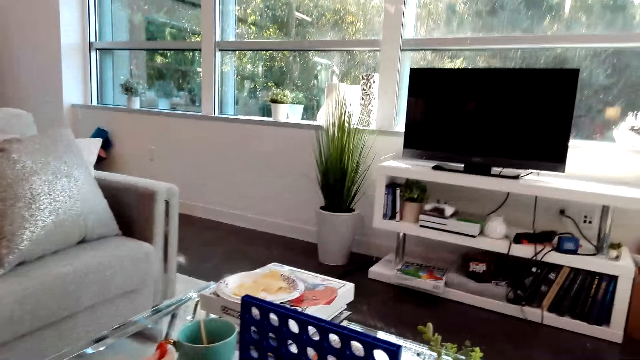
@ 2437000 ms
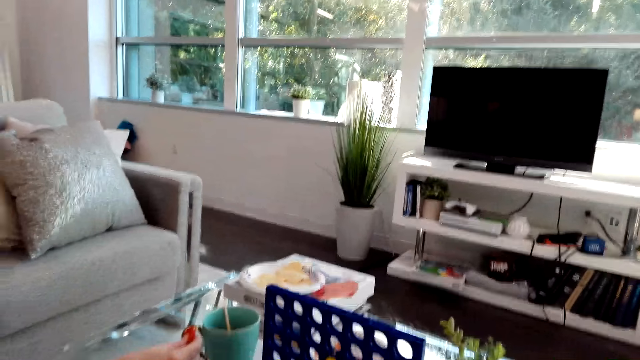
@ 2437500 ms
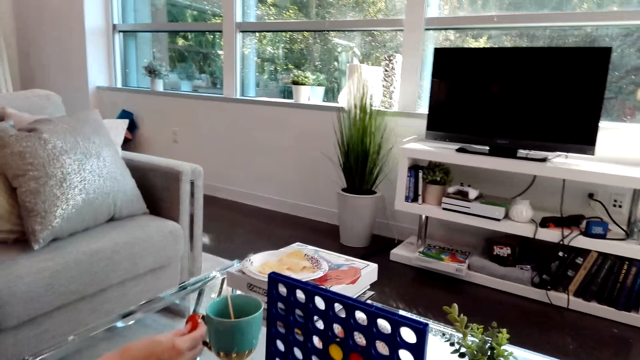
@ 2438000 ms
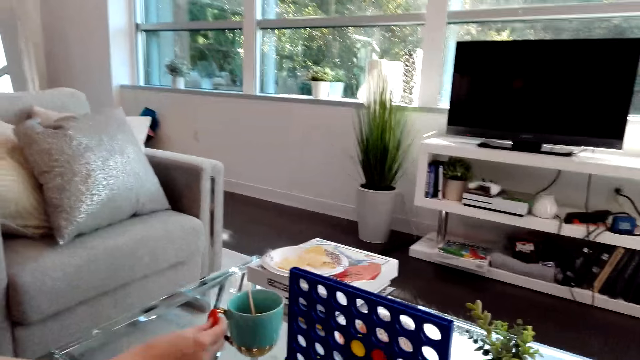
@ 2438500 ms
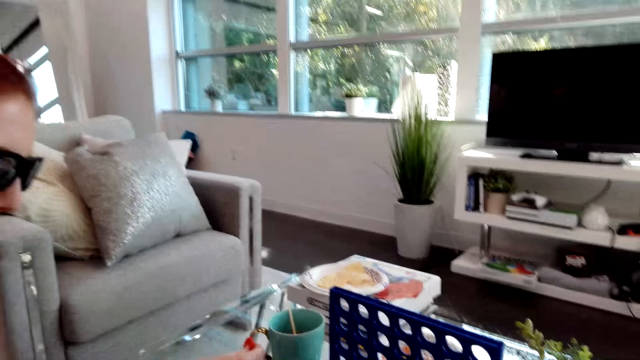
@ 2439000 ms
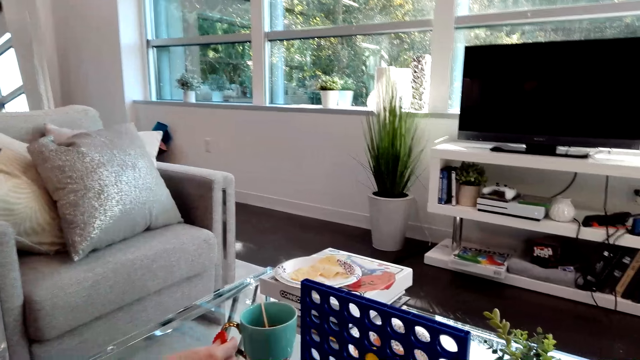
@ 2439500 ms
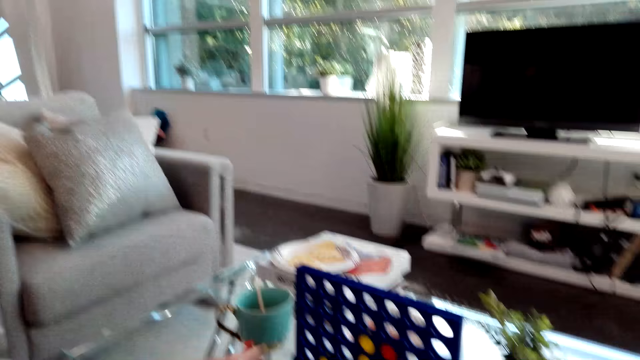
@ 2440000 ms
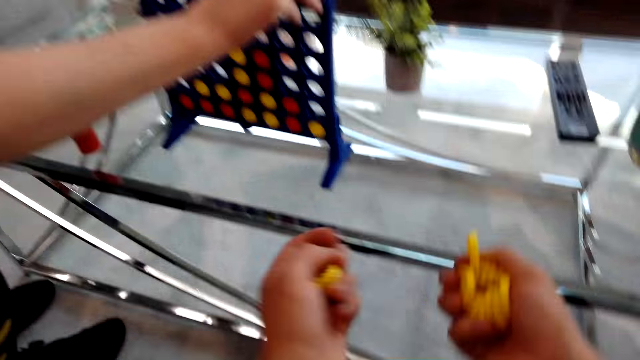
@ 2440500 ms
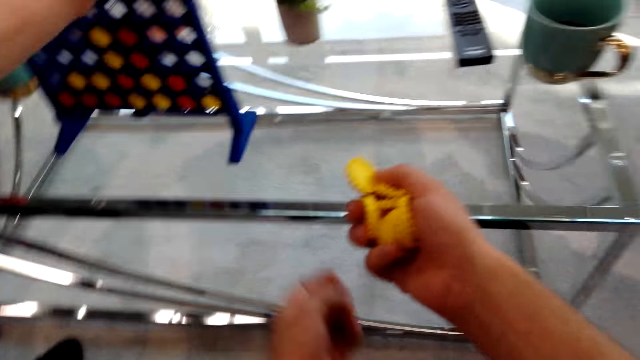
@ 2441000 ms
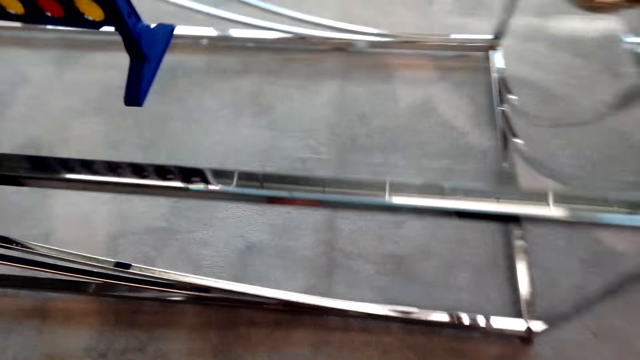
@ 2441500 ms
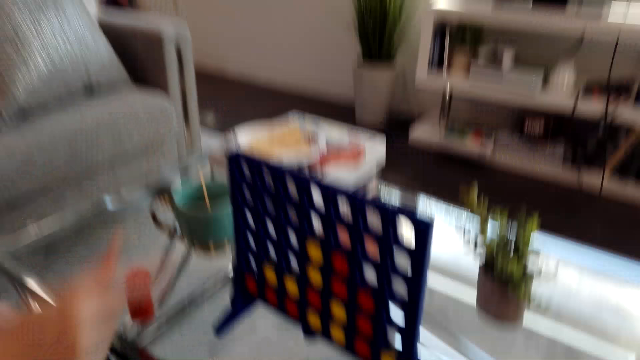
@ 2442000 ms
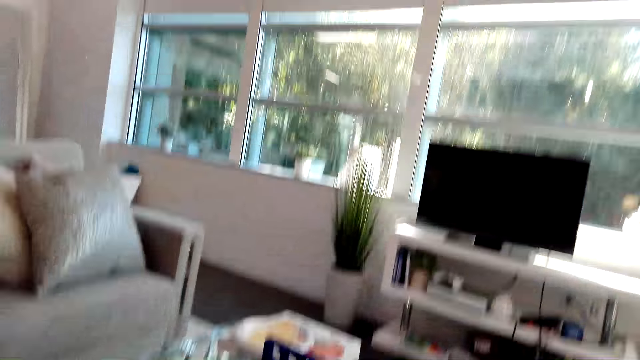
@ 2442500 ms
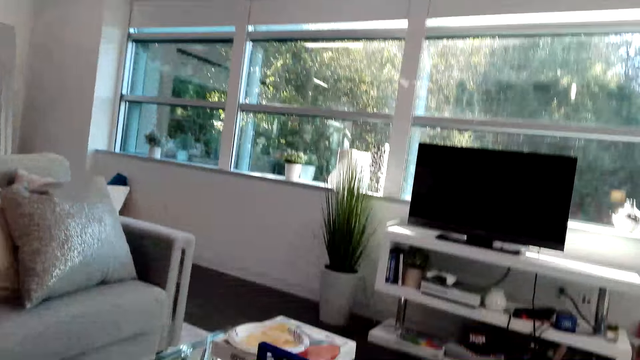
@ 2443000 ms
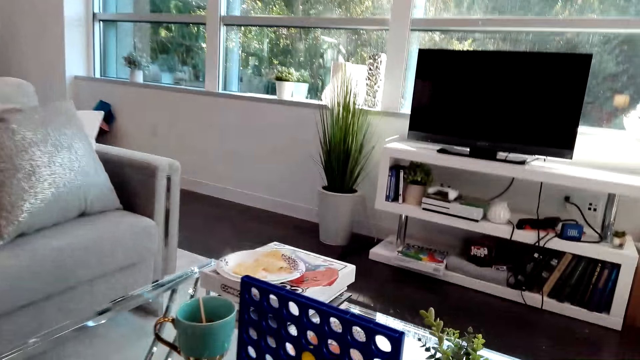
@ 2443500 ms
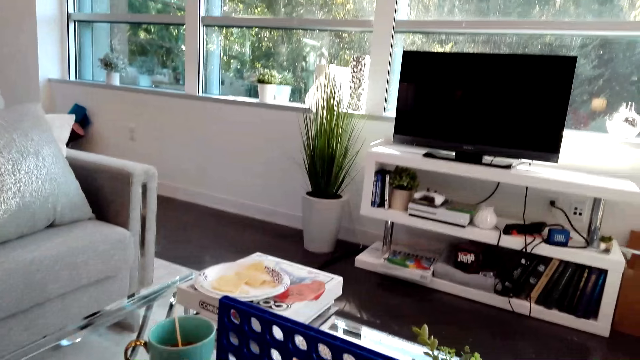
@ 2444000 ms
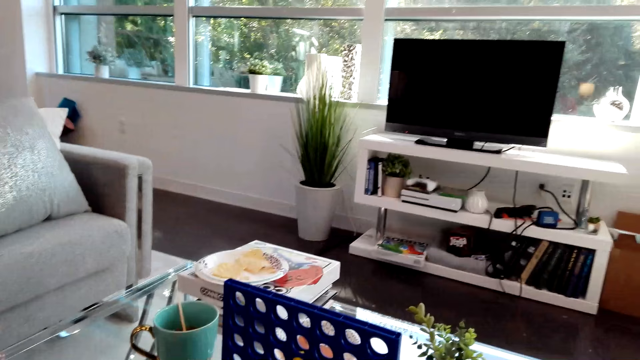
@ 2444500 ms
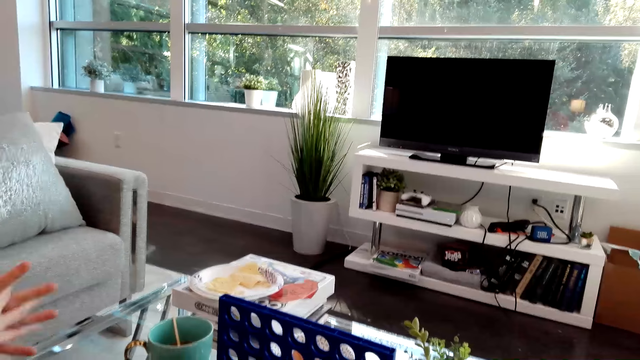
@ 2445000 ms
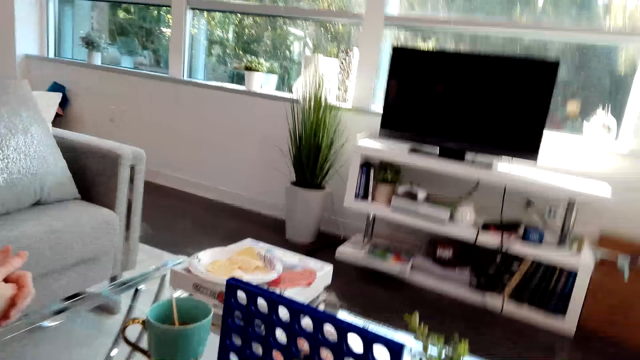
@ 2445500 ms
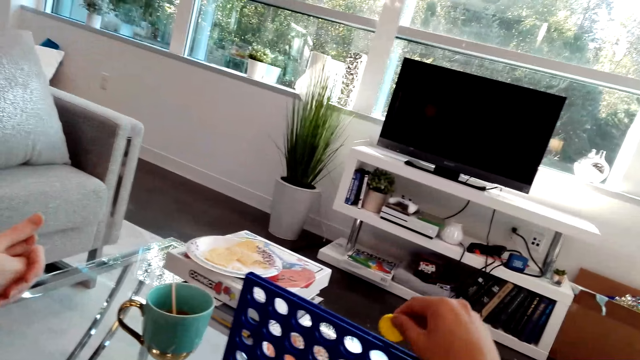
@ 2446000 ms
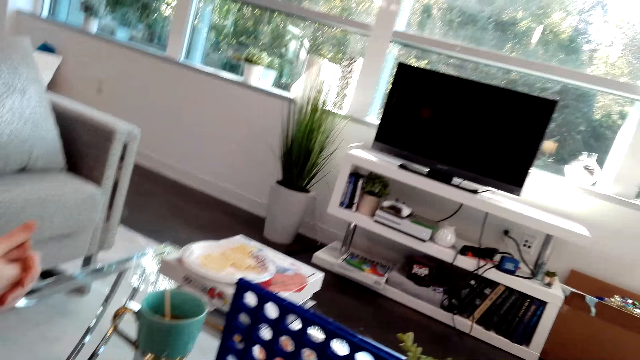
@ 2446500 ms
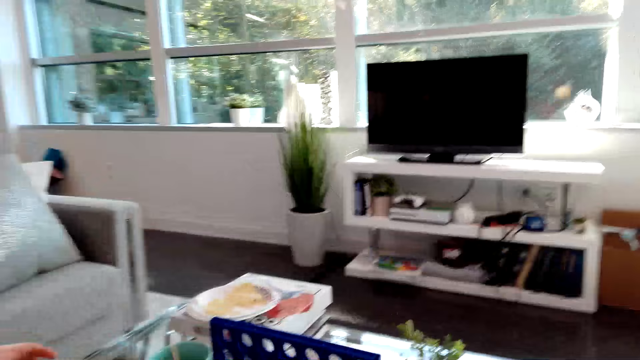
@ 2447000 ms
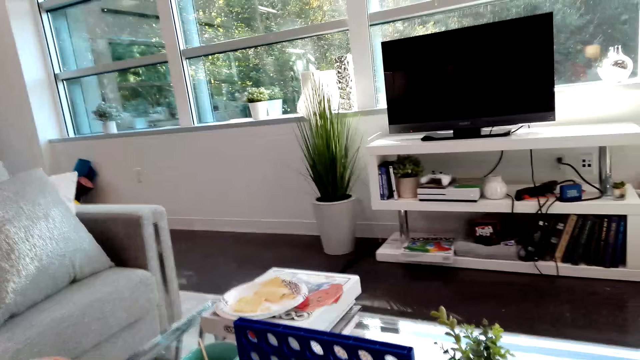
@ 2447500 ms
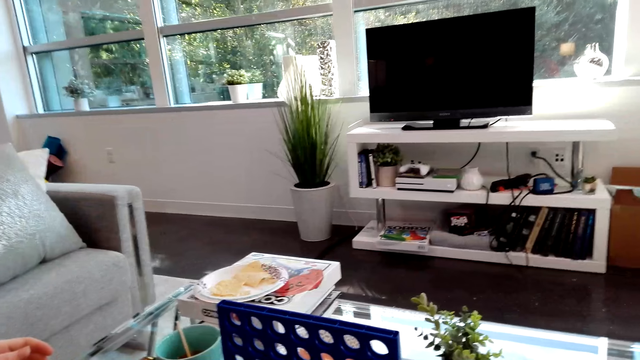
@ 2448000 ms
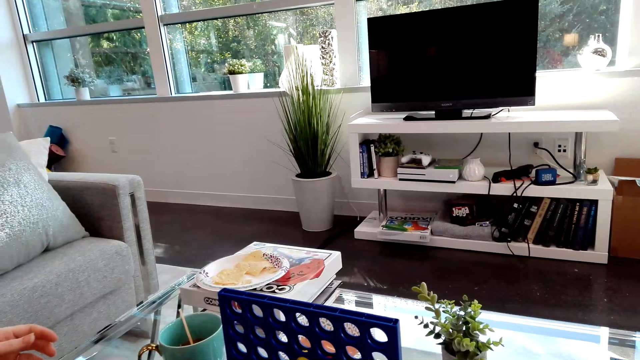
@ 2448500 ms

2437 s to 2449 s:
A lady plays the Connect Four game. The camera wearer holds the Connect 4 game board coins. They drop a yellow checker in the Connect 4 and play the Connect game. They dialogue with a woman.

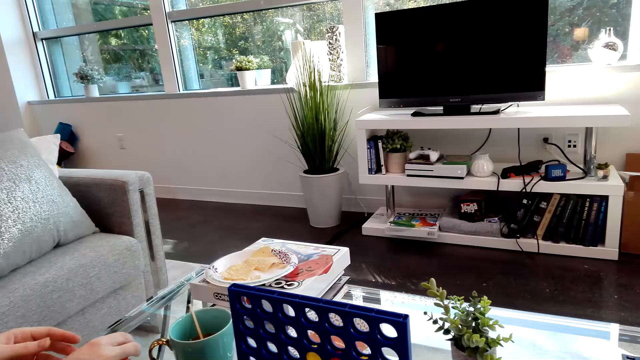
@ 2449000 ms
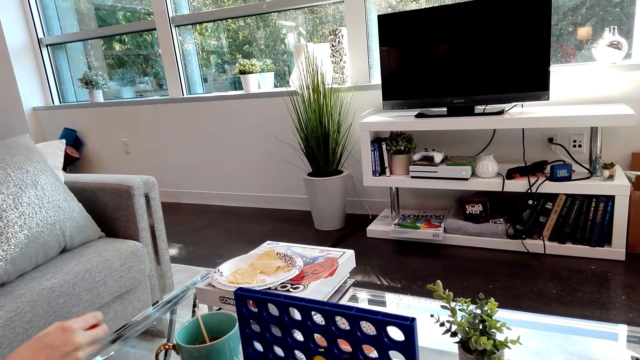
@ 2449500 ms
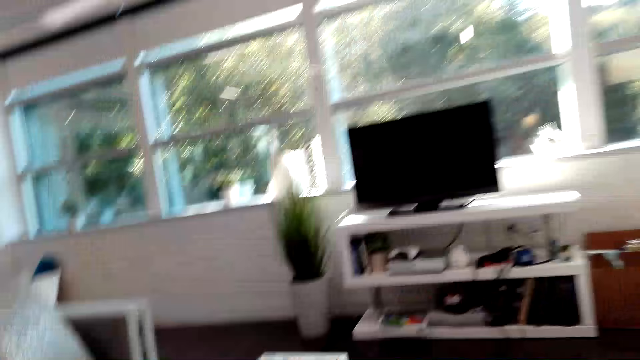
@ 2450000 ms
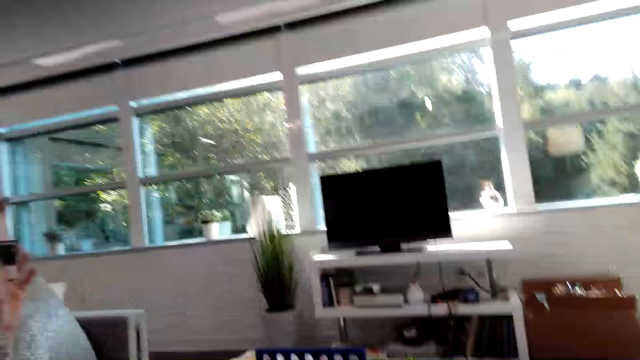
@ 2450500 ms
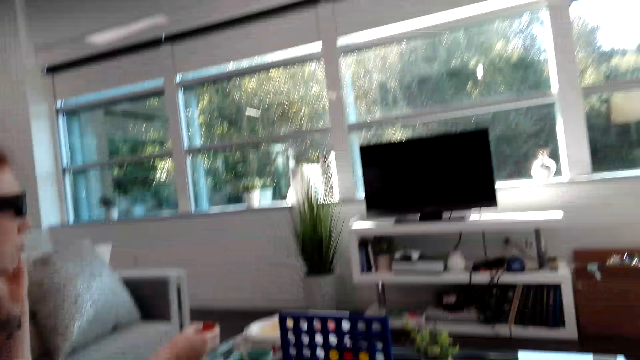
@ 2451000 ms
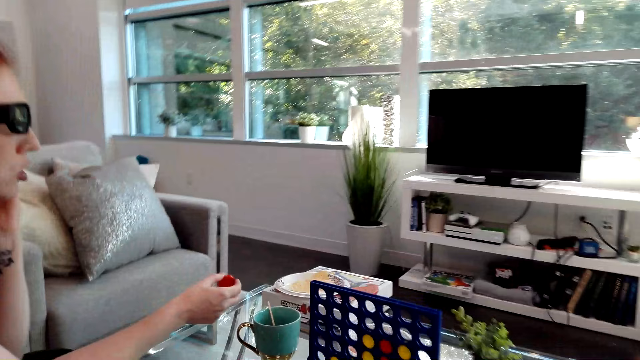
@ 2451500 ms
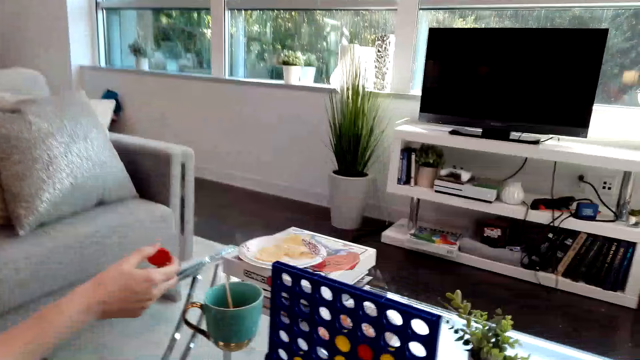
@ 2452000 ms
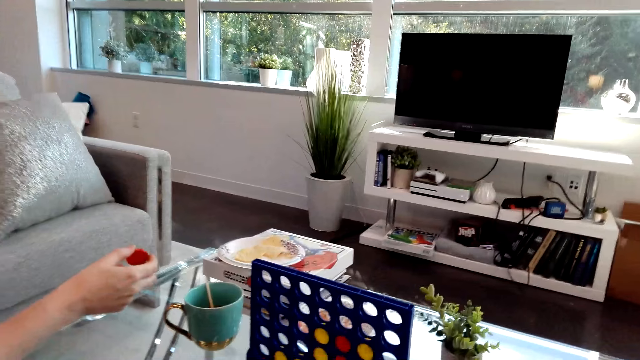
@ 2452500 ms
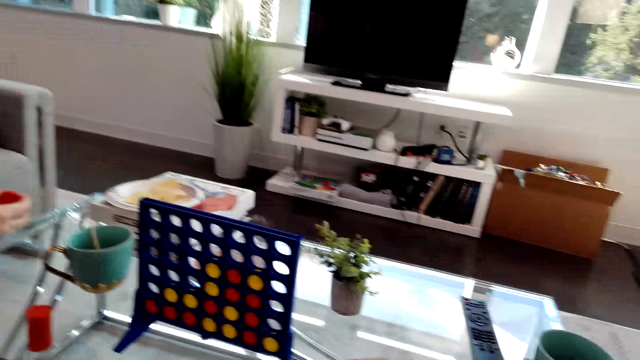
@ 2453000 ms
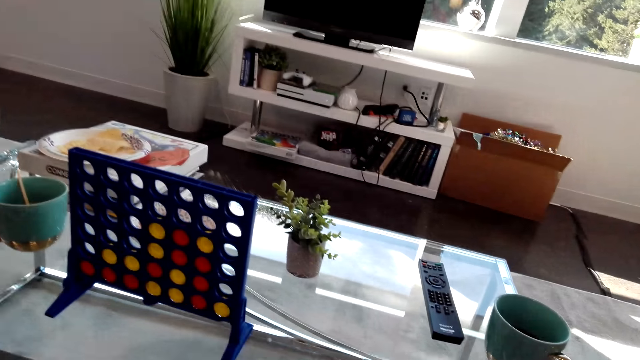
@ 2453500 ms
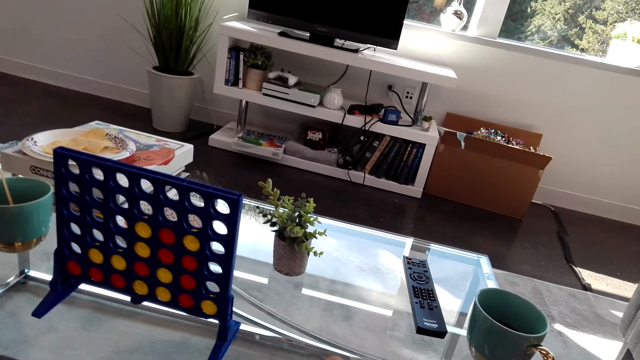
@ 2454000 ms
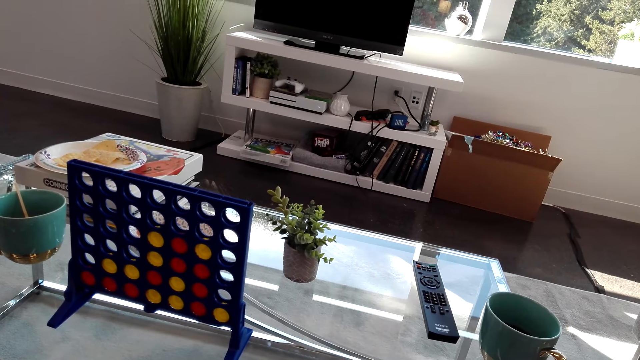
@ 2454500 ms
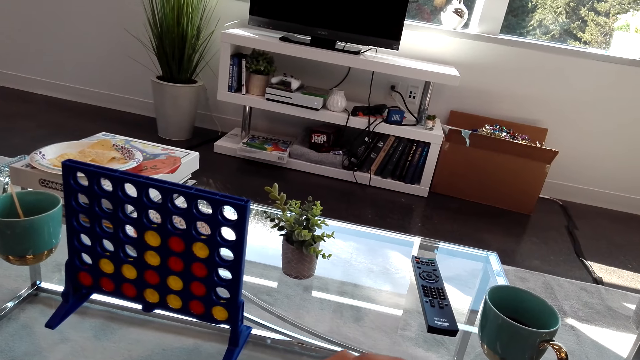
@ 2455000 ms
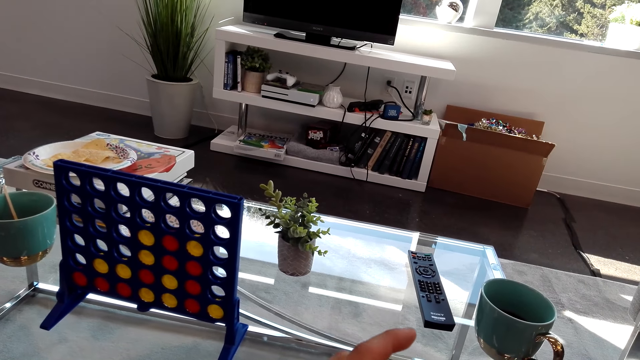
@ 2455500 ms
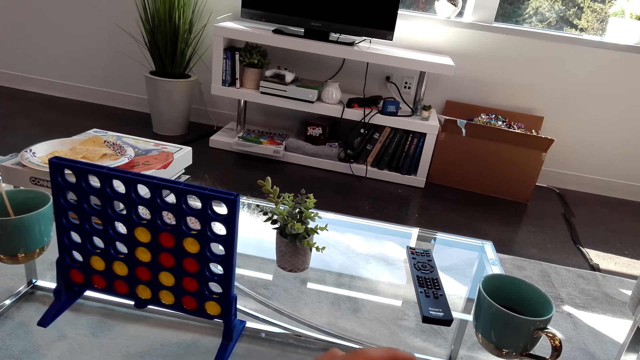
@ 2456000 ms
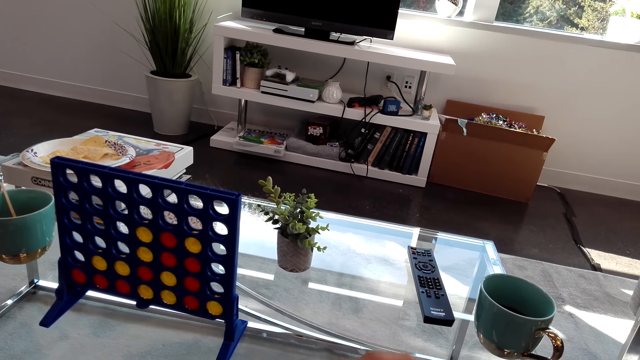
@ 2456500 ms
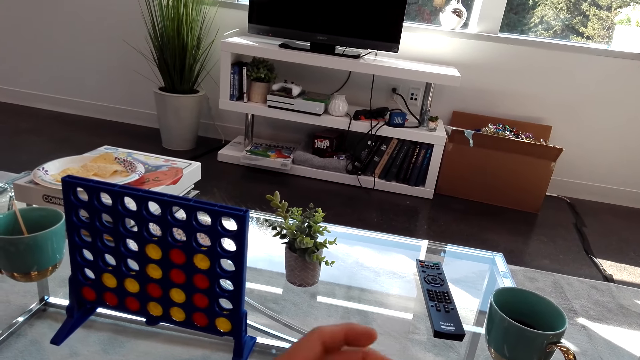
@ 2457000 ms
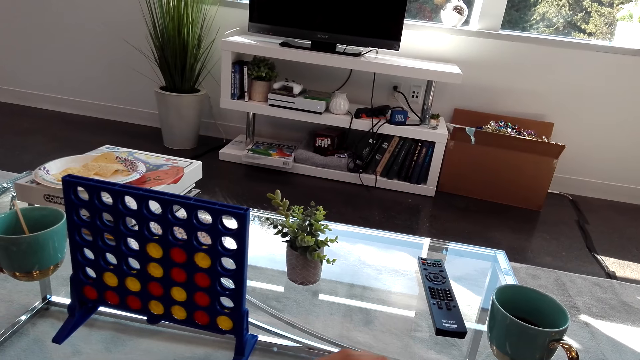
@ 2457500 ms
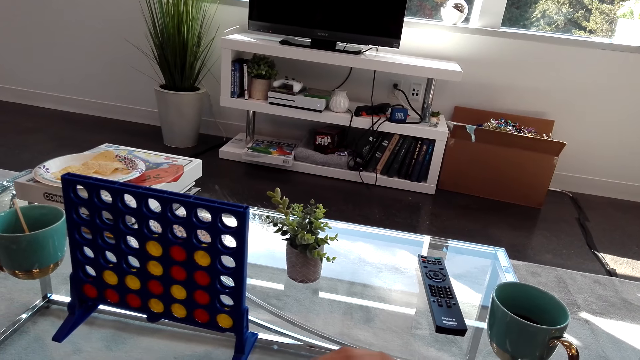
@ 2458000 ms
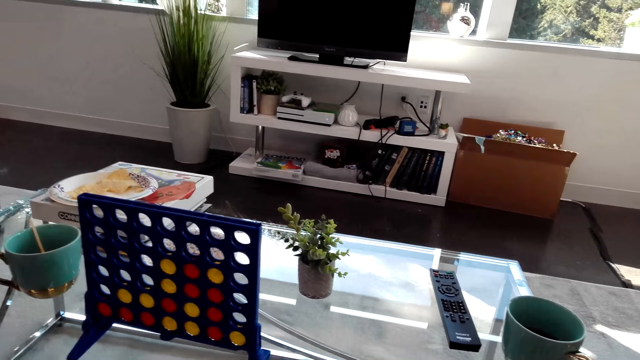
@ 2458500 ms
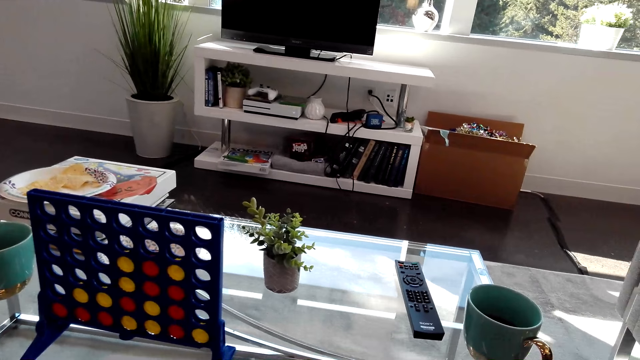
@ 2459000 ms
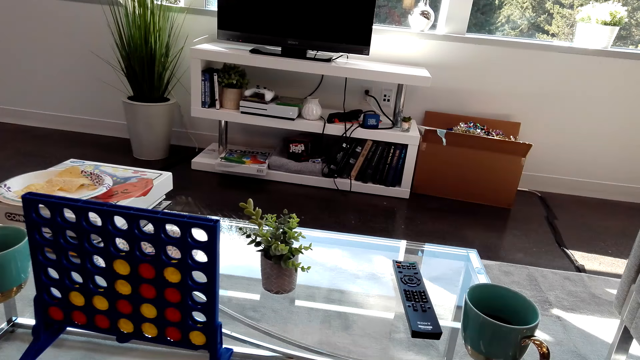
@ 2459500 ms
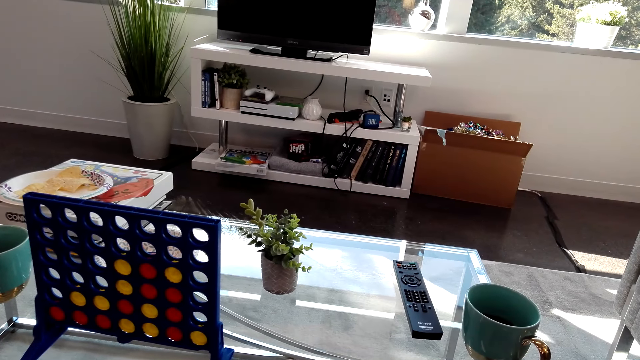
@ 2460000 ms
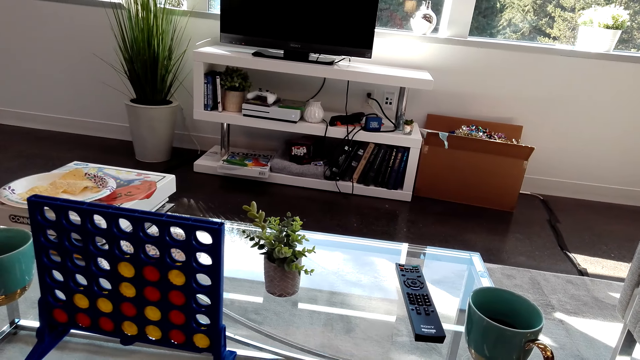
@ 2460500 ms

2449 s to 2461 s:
A woman holds the puzzle piece. She touches the face. The camera wearer looks at the Connect 4 game. The woman holds a red checker.
